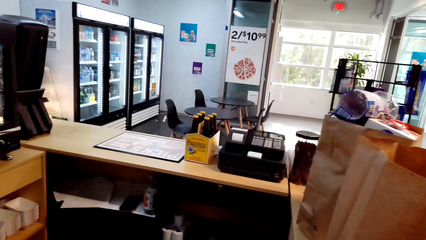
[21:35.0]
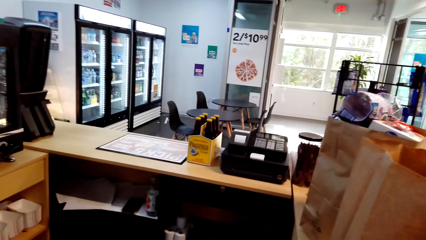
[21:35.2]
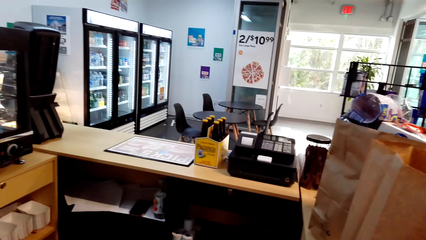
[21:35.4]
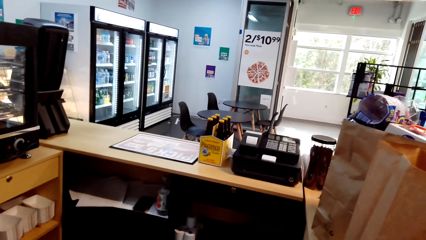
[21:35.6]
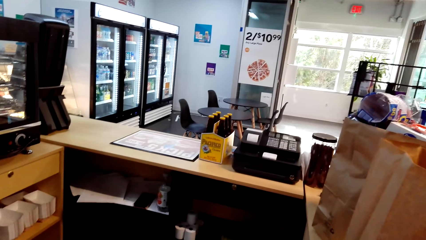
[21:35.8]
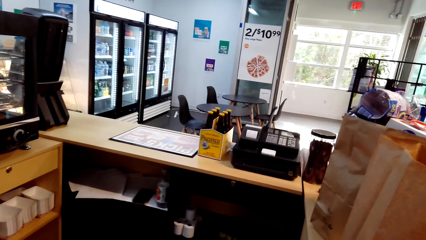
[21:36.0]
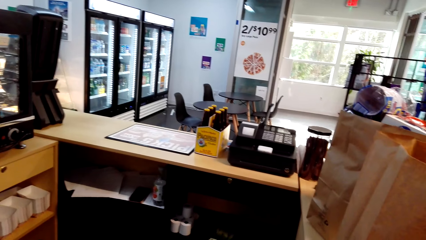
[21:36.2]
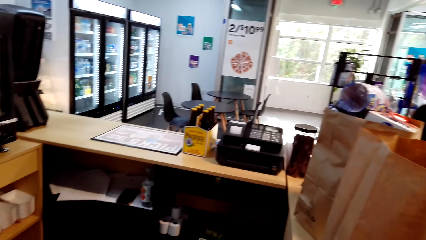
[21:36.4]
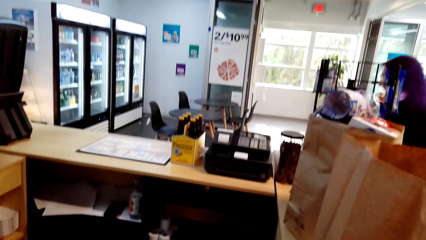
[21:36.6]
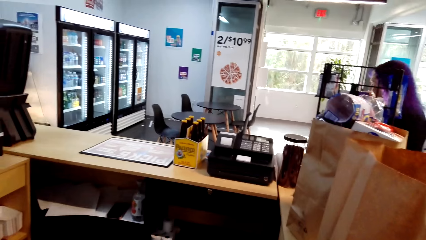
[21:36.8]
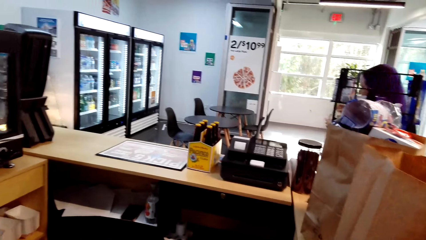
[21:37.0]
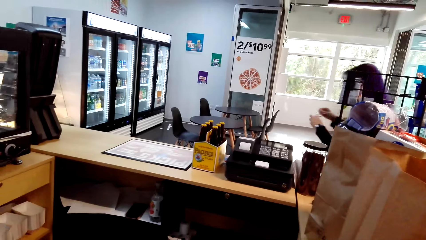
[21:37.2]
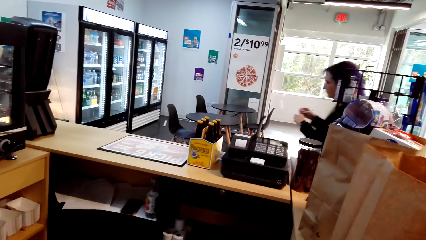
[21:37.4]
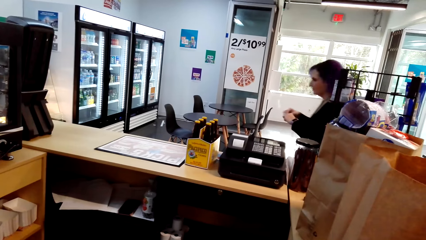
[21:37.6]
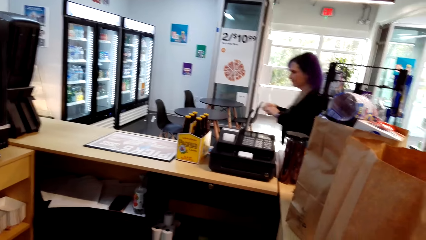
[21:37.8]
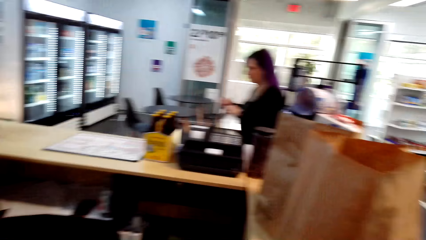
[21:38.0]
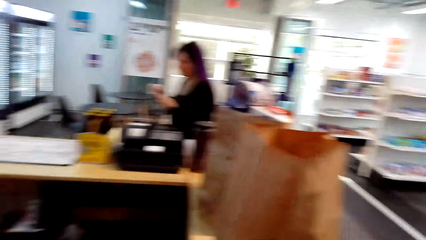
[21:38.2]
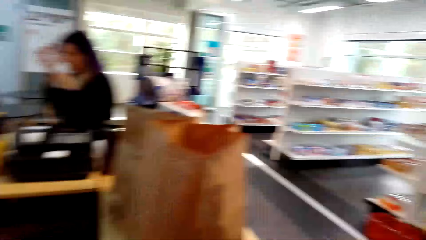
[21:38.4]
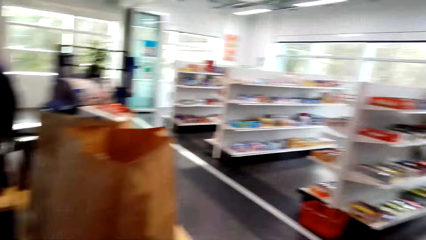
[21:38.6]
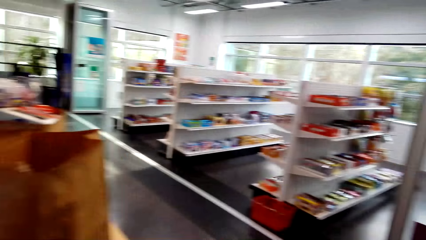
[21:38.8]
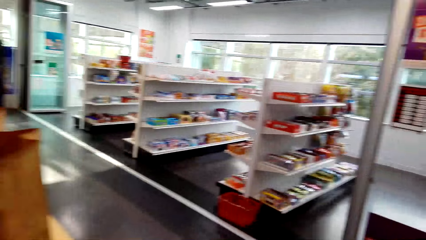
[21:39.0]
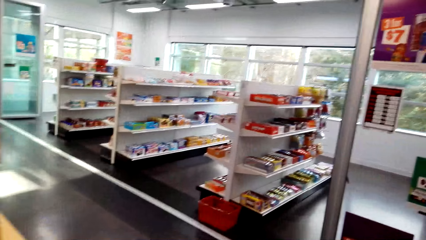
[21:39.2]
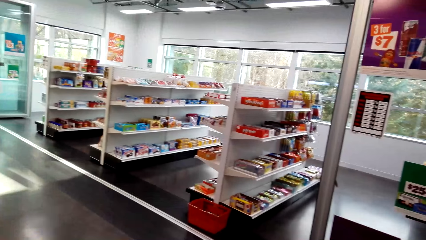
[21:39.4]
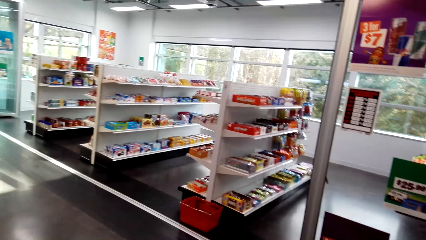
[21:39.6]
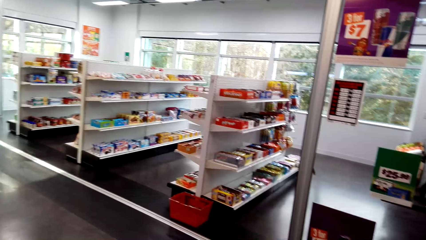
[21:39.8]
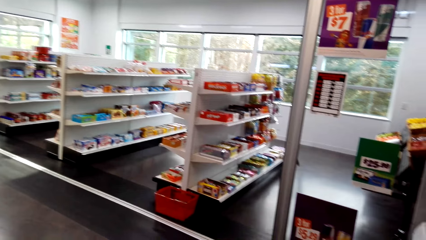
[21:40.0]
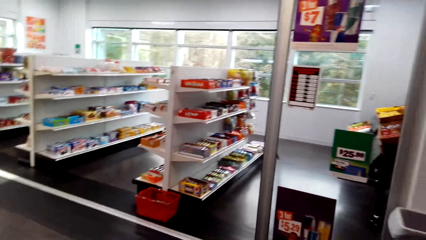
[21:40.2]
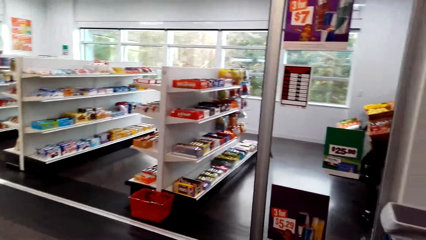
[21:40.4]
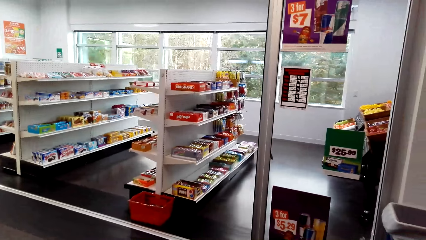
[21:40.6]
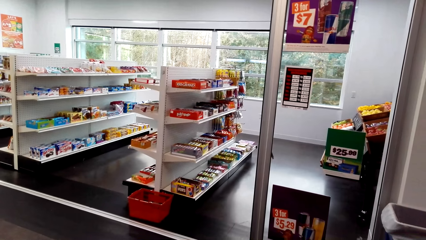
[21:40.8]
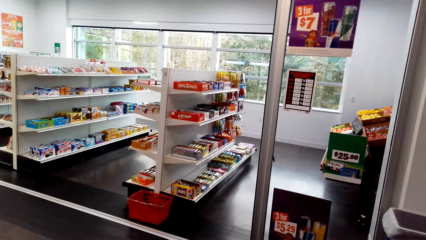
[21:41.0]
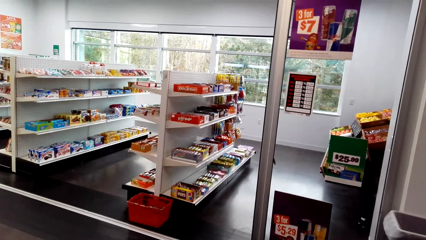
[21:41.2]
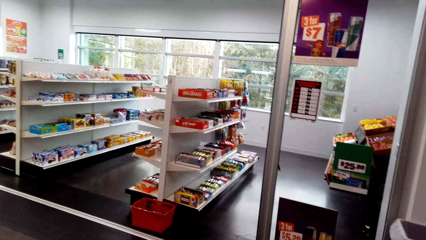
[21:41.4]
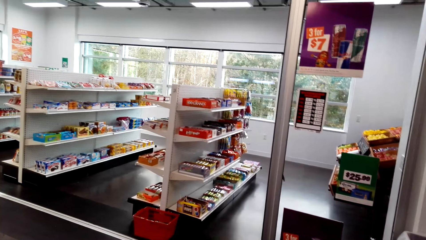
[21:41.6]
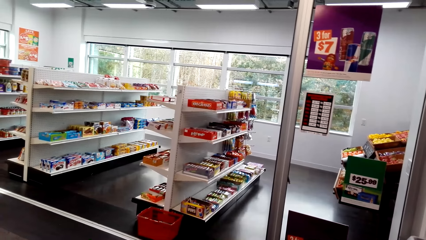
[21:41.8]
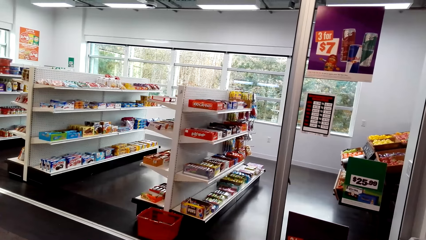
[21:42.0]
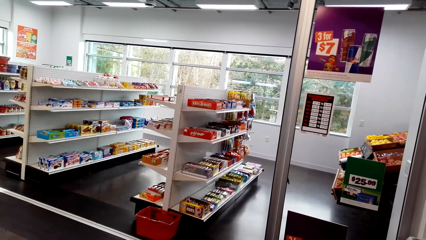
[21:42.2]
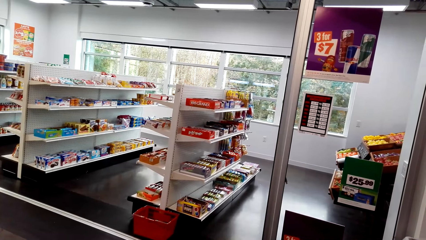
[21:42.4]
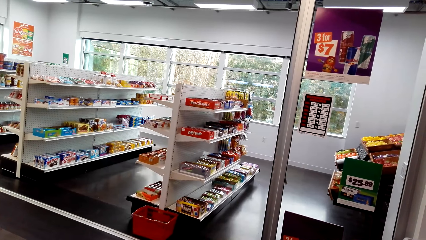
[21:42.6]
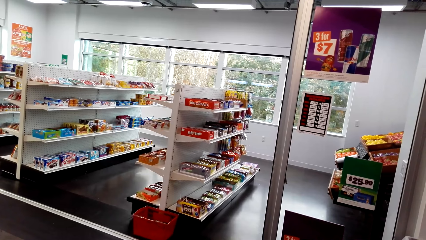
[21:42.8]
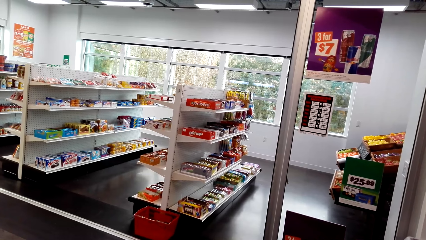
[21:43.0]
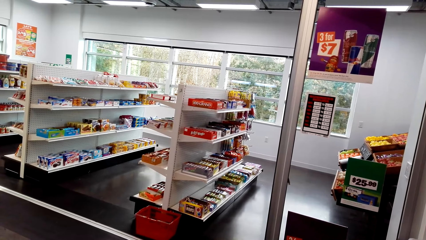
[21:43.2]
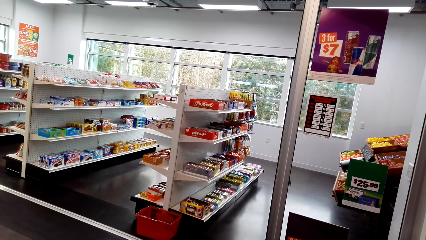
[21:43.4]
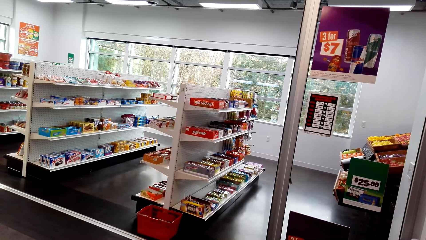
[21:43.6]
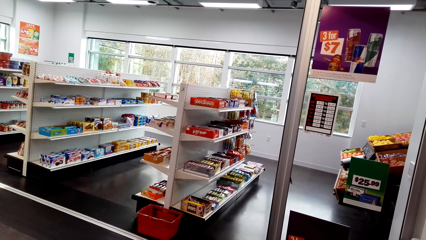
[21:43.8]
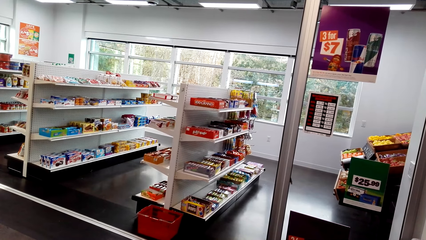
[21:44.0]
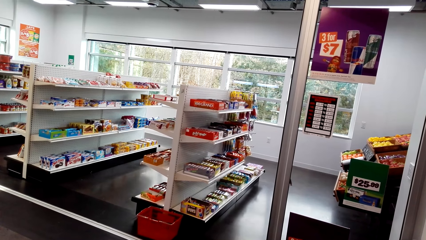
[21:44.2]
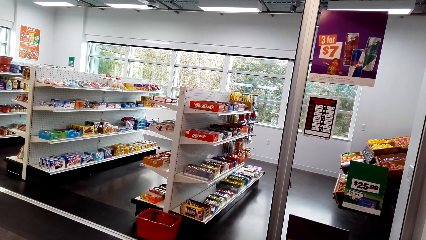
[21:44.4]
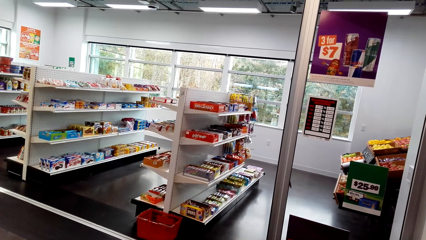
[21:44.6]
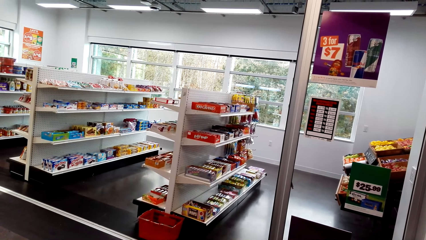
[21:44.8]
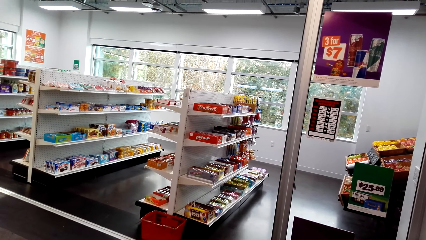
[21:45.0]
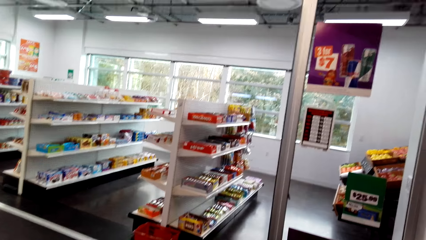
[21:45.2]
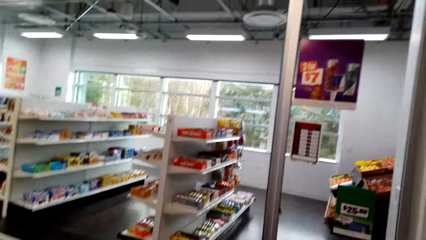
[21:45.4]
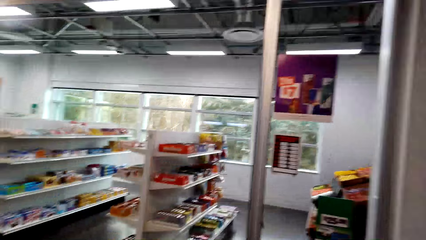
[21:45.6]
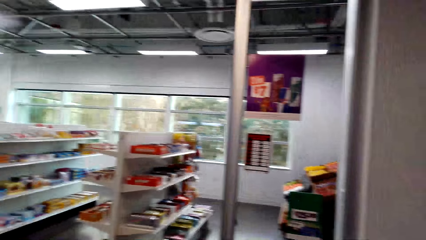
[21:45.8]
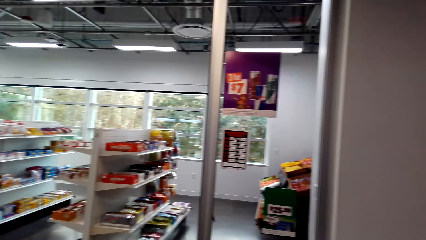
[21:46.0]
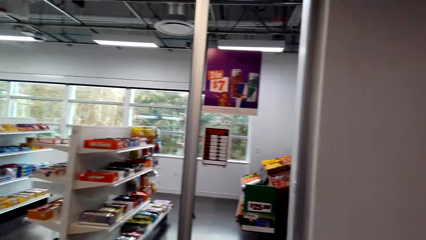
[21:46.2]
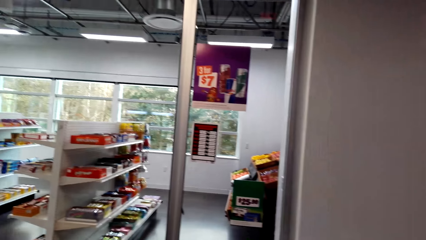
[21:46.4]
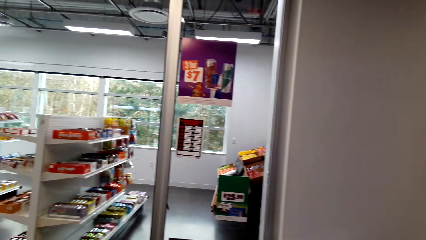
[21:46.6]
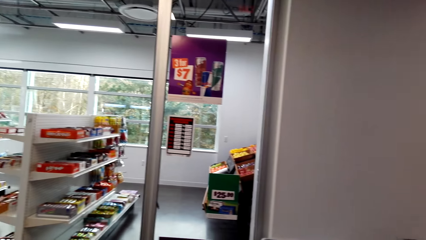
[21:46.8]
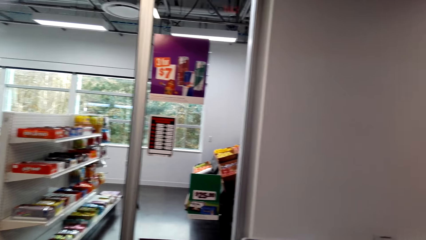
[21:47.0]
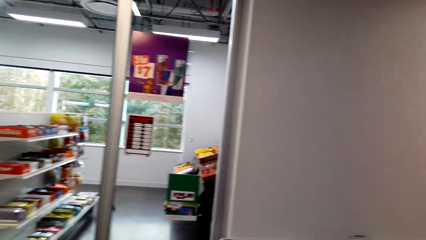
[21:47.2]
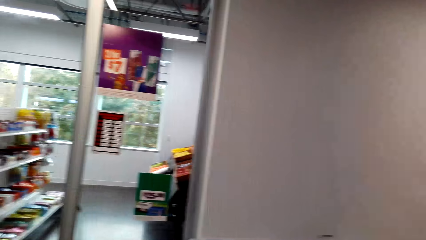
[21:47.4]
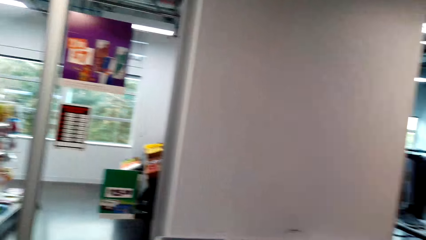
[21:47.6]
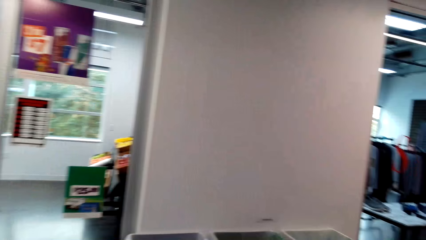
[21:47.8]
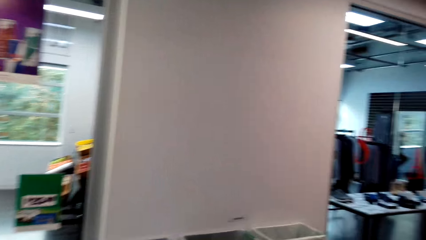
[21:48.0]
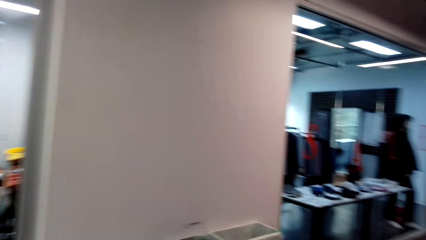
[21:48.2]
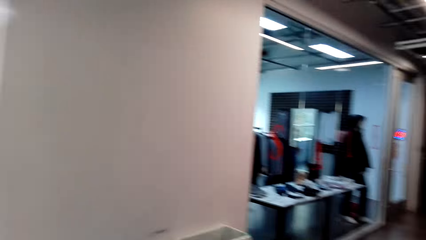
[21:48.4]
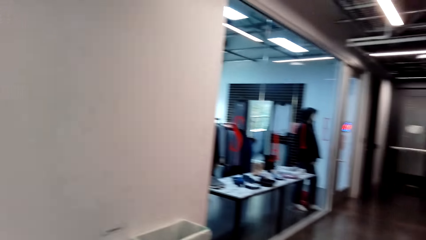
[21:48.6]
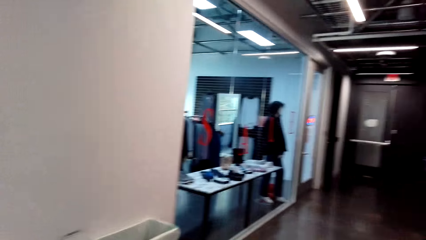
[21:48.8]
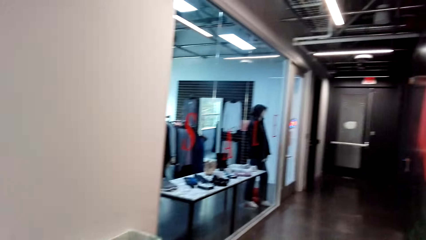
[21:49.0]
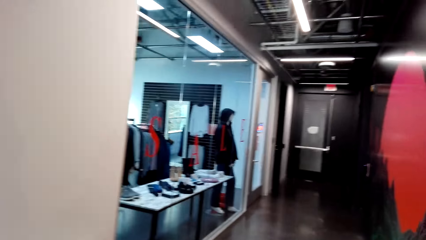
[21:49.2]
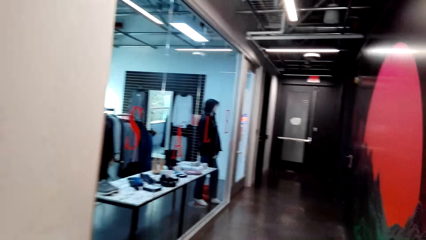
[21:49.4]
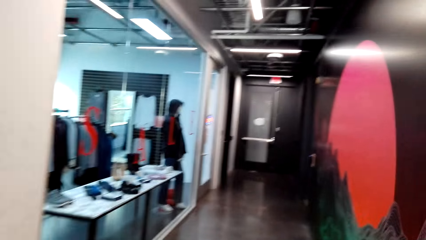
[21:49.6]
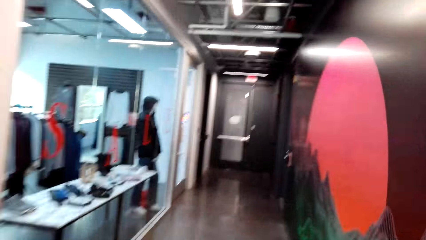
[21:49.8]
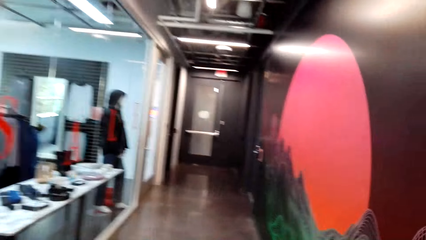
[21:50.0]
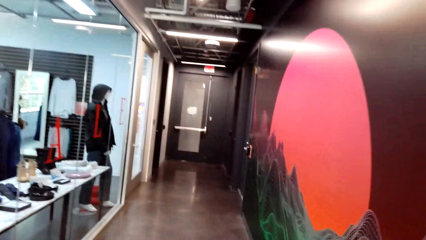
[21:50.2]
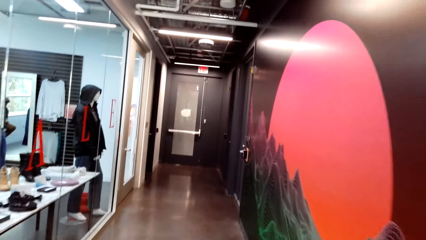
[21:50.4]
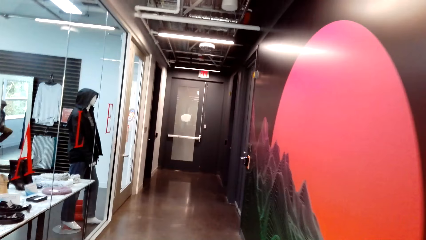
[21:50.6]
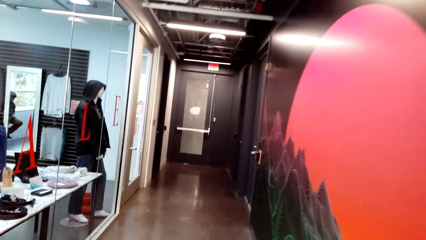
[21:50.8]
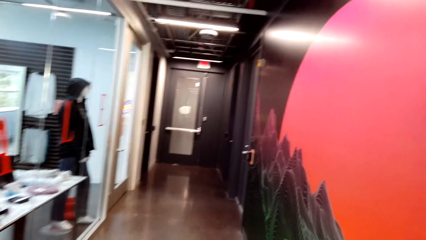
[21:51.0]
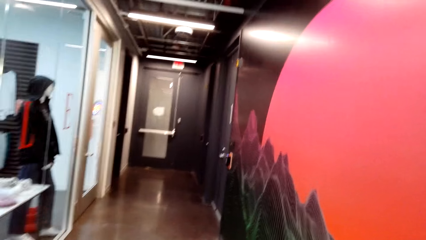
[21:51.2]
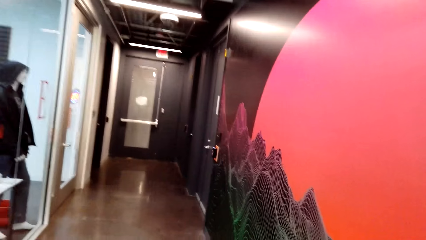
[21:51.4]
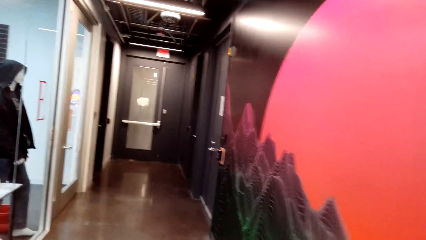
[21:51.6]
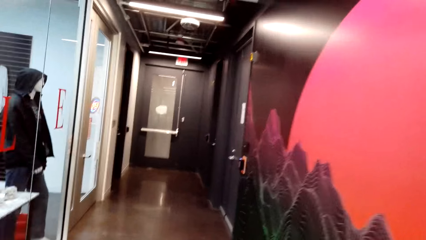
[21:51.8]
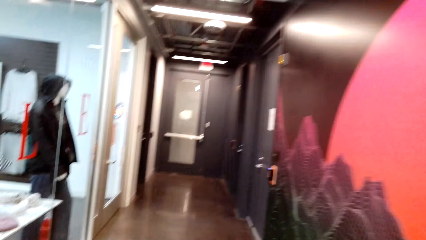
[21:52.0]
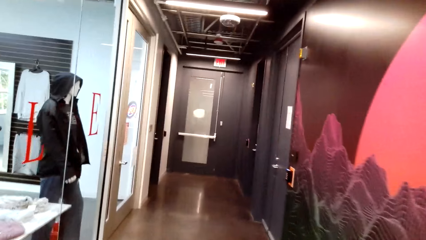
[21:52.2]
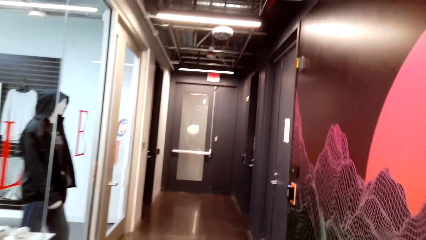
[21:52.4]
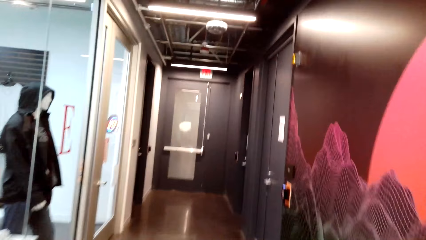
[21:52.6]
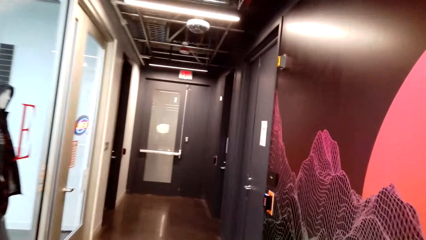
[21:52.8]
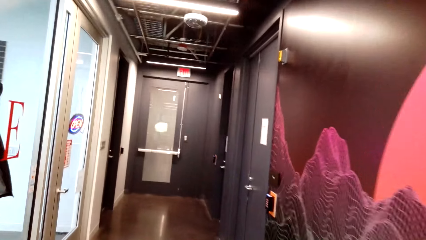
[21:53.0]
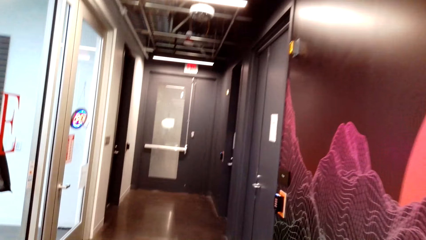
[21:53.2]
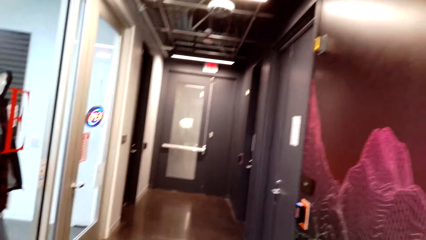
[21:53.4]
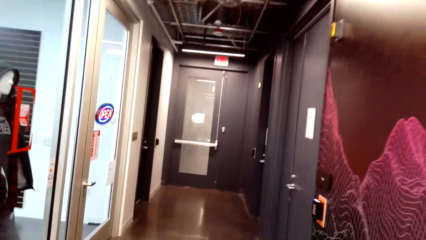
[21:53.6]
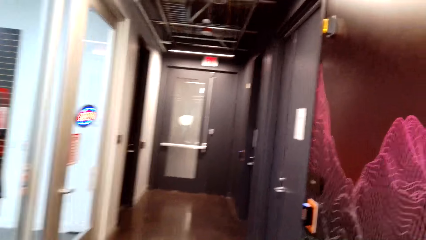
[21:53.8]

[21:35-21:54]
A lady walks around. The camera wearer looks around. They walk around. They walk forward.
